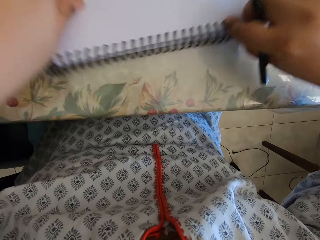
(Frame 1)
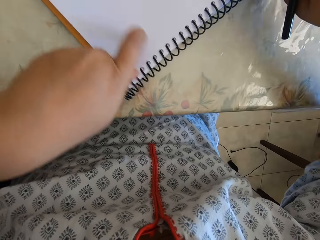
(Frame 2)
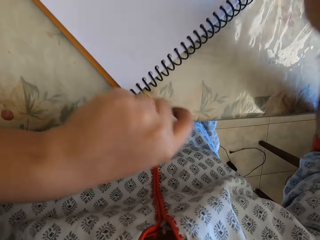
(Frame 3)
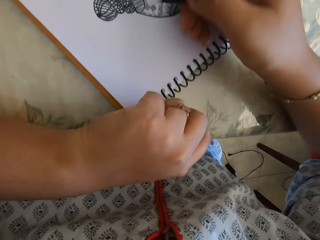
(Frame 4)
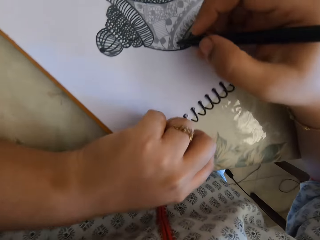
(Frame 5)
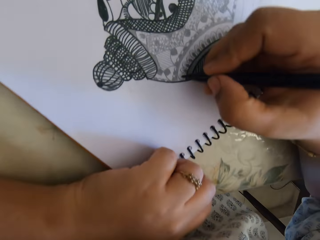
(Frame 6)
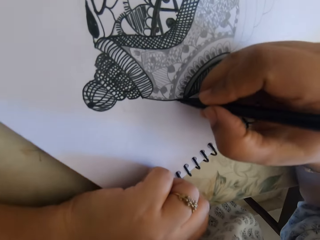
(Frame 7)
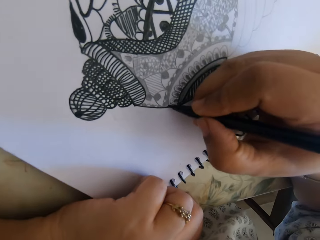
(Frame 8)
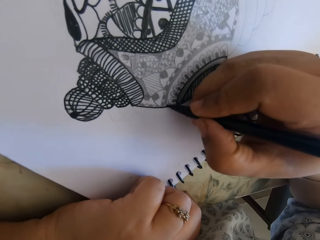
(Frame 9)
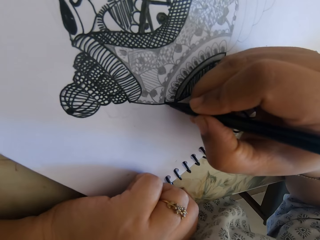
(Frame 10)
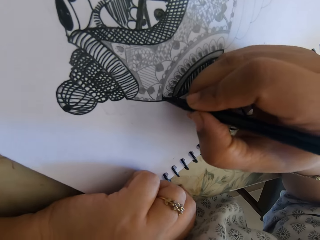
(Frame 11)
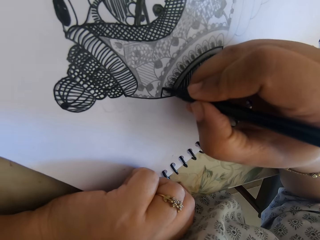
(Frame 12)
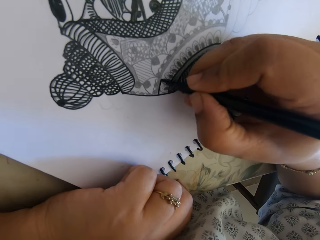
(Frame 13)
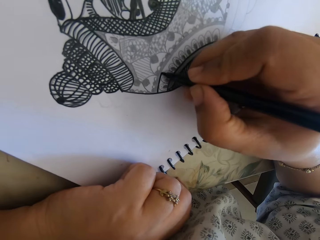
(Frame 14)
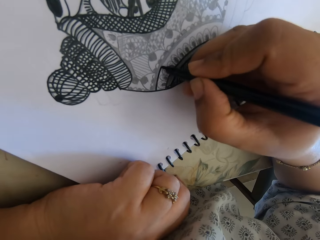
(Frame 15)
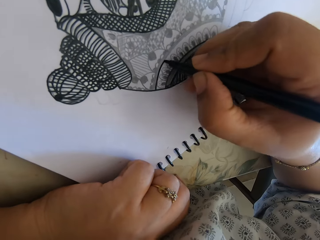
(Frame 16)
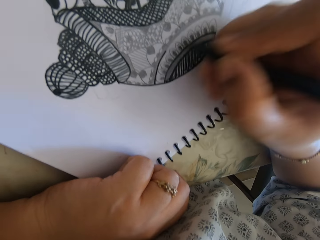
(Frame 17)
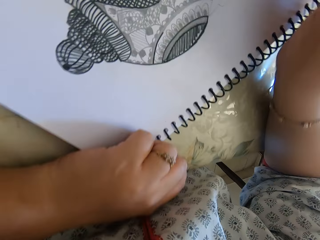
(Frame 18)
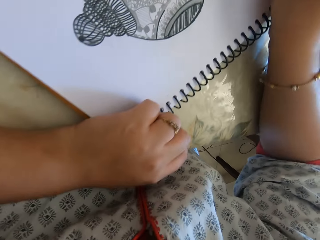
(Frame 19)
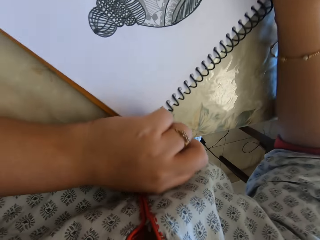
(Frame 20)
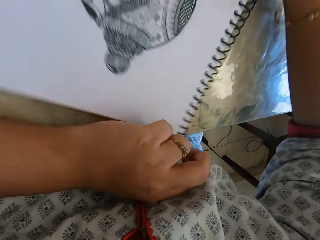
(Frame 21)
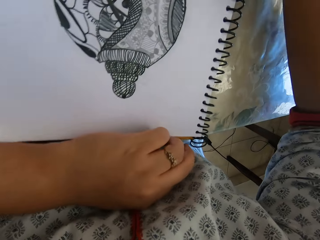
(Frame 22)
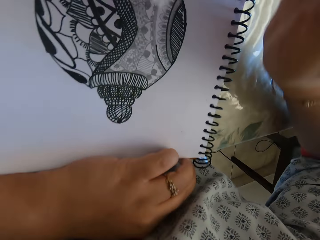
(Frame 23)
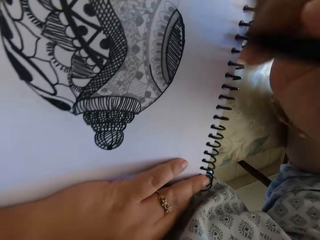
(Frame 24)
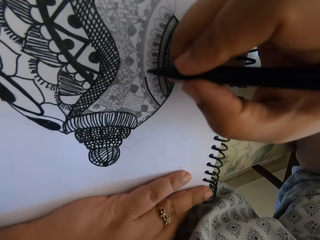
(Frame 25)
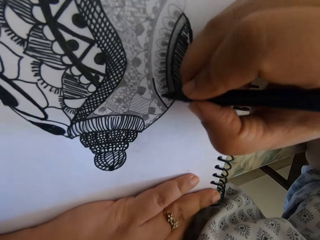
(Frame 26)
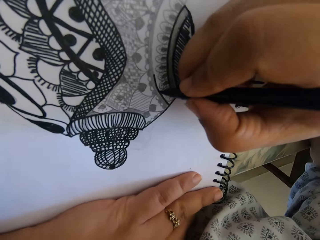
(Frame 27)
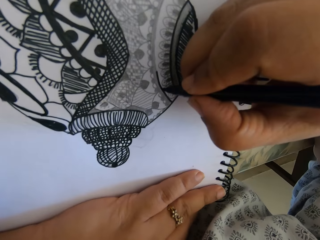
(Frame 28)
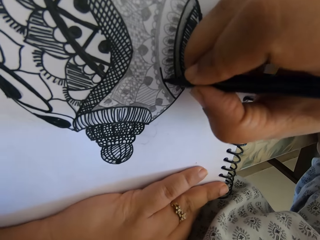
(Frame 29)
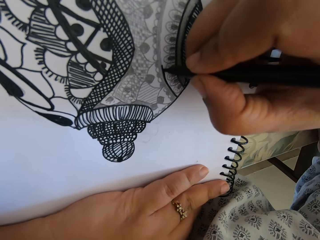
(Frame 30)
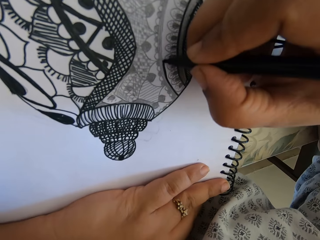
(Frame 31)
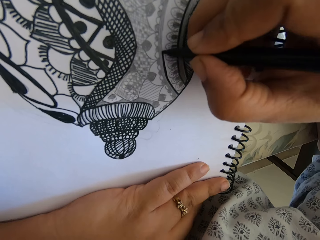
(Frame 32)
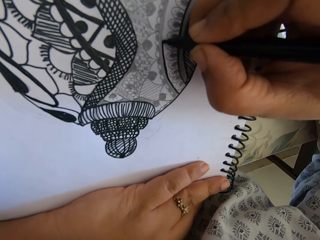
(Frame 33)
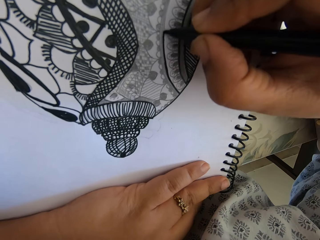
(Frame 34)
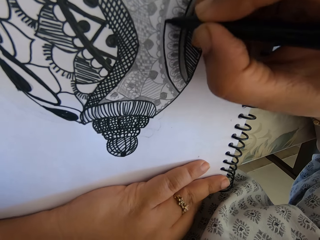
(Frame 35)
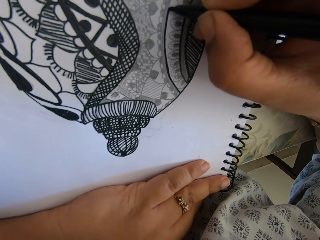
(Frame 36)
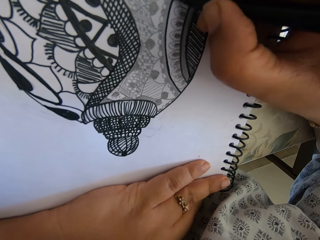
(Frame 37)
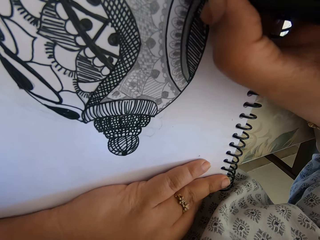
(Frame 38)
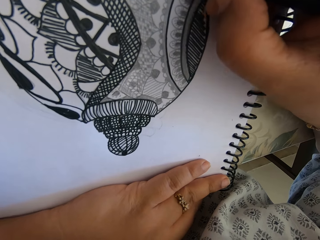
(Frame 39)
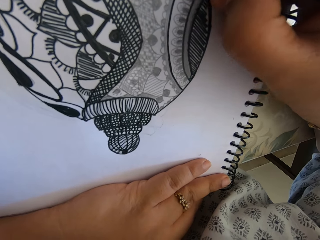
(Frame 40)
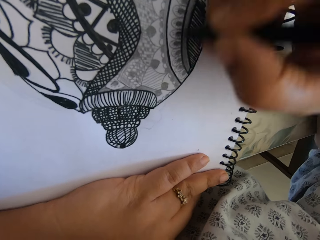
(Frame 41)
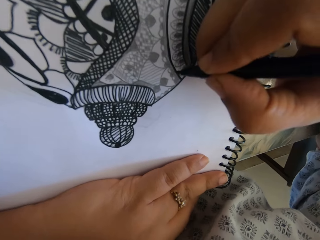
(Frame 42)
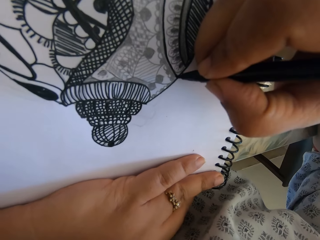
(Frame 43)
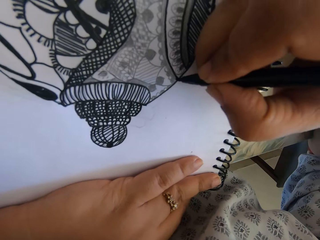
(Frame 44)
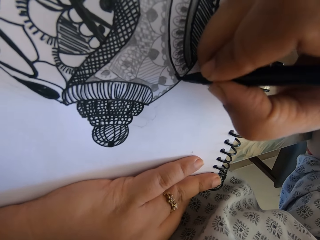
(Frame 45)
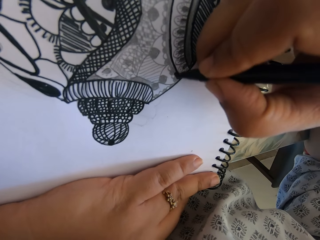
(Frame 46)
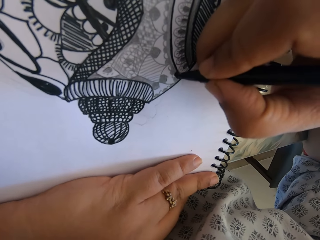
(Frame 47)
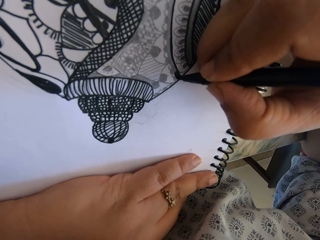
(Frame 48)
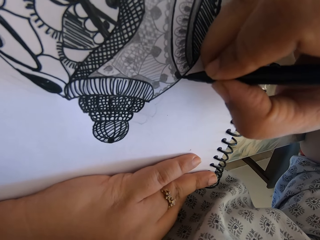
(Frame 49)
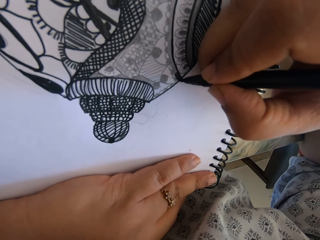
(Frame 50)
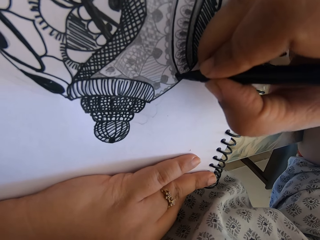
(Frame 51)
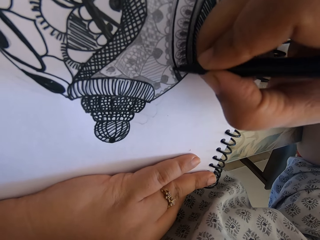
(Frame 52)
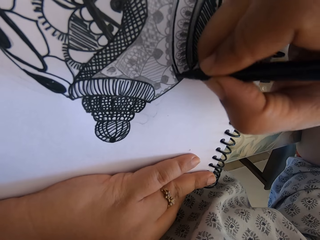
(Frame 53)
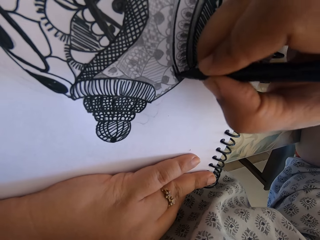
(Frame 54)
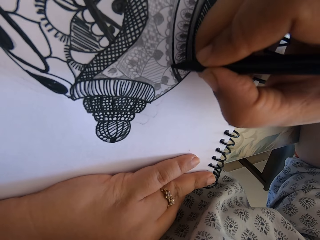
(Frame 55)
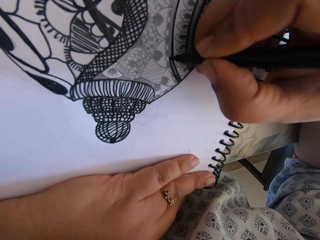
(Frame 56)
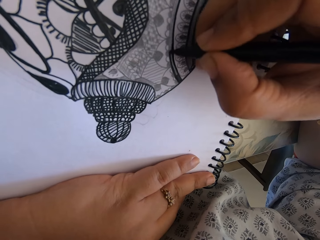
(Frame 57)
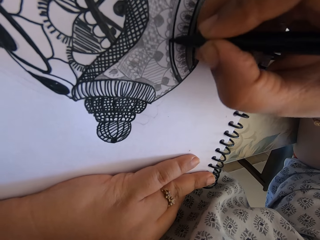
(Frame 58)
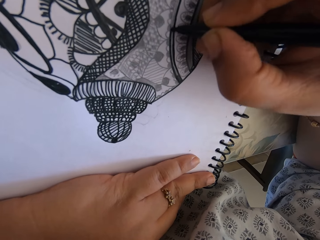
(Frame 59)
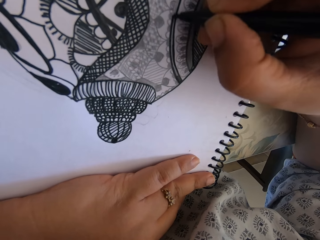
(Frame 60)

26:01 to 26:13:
The camera wearer draws. They turn the book. They draw.

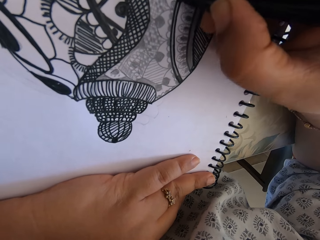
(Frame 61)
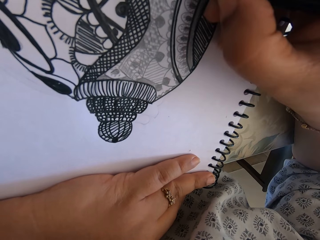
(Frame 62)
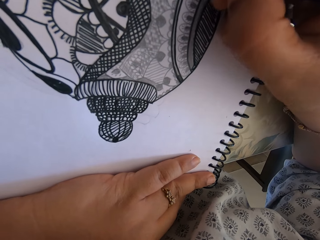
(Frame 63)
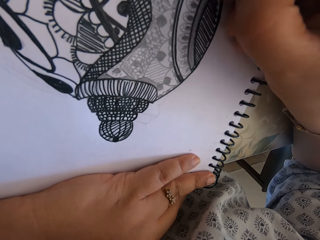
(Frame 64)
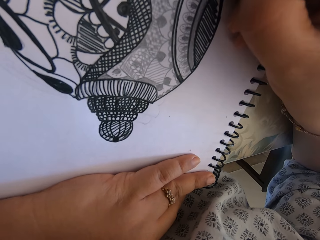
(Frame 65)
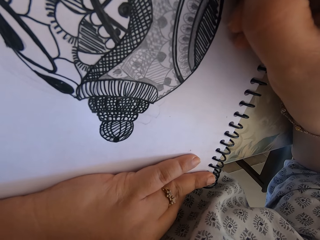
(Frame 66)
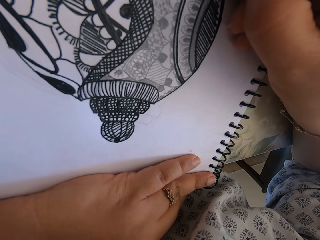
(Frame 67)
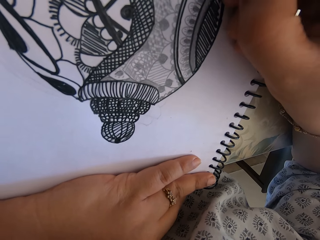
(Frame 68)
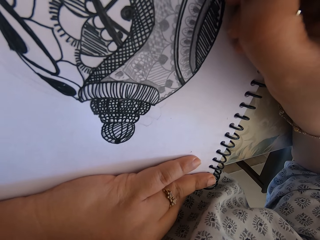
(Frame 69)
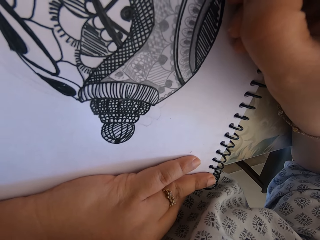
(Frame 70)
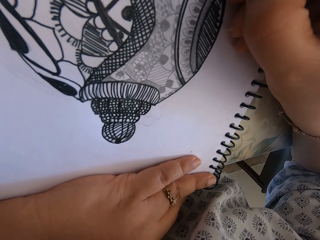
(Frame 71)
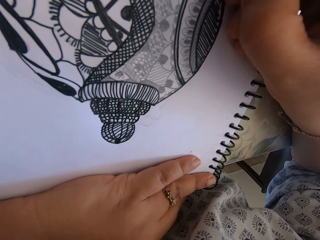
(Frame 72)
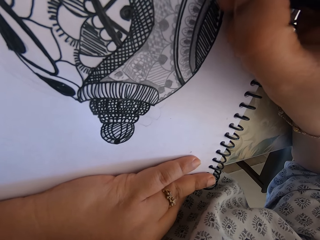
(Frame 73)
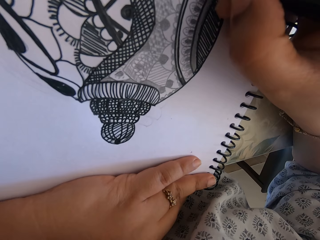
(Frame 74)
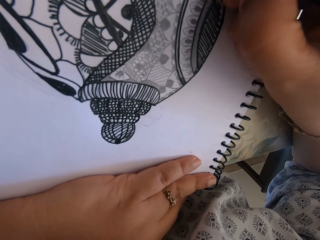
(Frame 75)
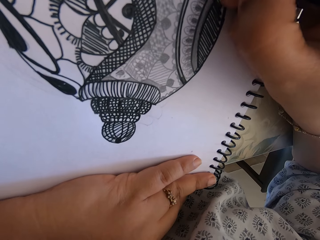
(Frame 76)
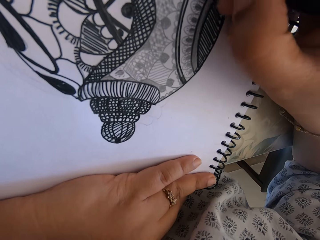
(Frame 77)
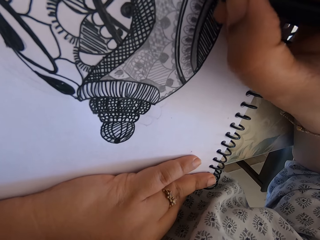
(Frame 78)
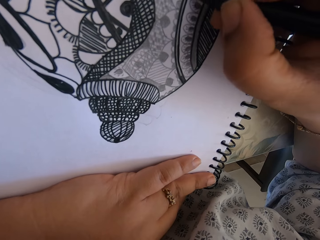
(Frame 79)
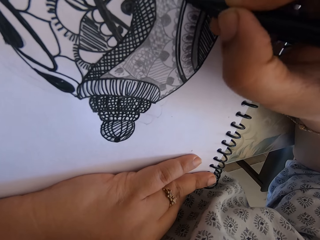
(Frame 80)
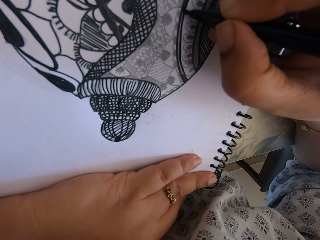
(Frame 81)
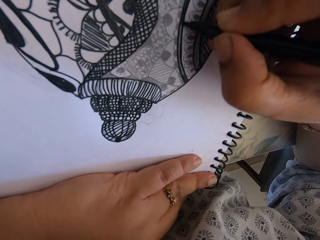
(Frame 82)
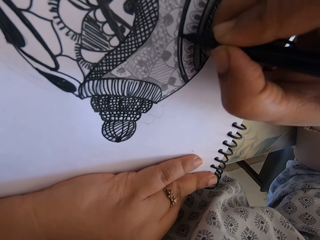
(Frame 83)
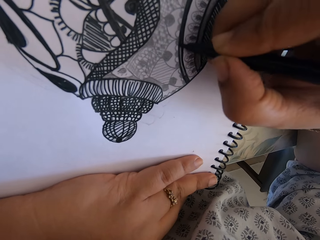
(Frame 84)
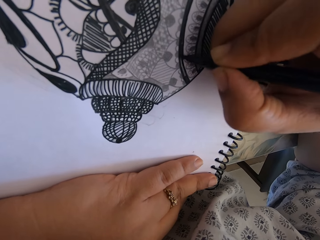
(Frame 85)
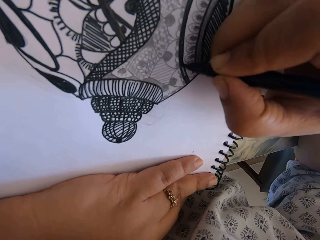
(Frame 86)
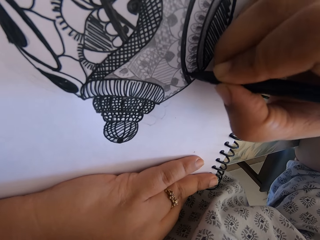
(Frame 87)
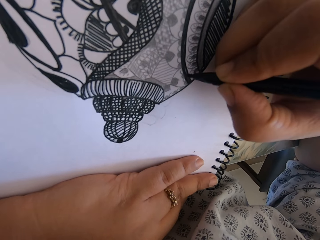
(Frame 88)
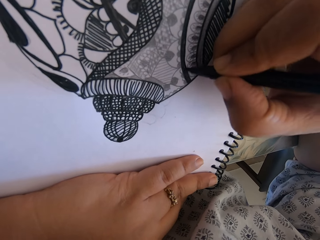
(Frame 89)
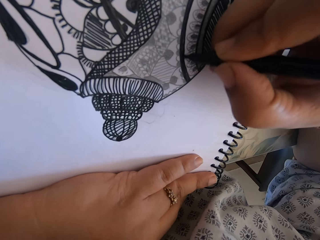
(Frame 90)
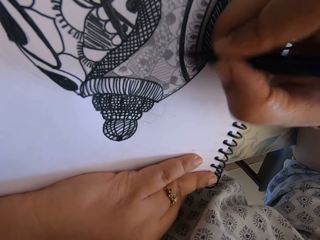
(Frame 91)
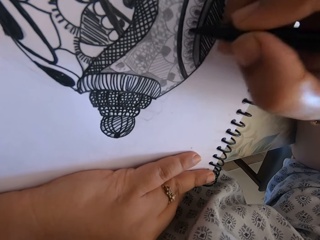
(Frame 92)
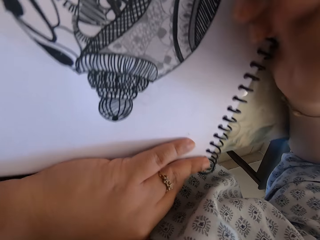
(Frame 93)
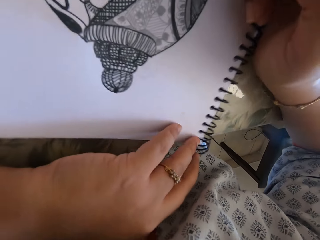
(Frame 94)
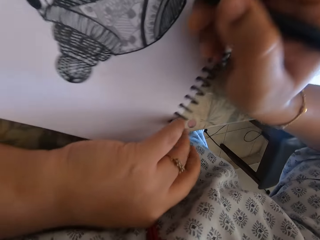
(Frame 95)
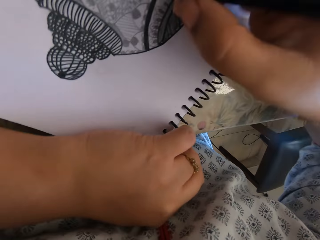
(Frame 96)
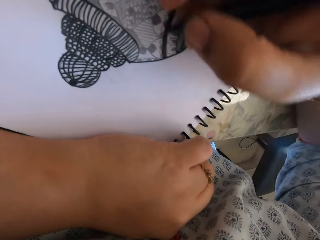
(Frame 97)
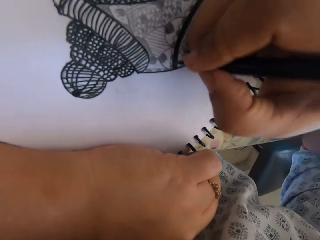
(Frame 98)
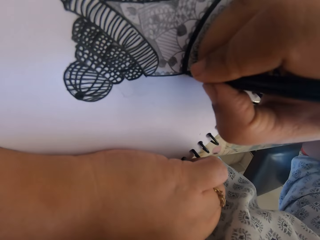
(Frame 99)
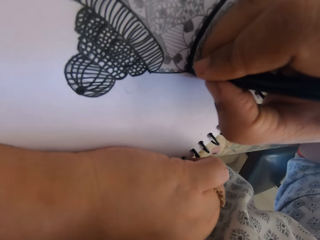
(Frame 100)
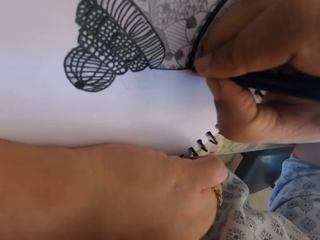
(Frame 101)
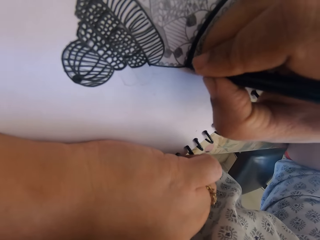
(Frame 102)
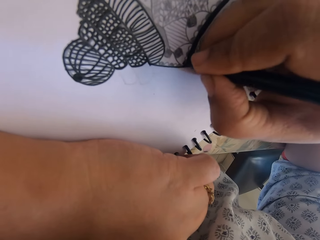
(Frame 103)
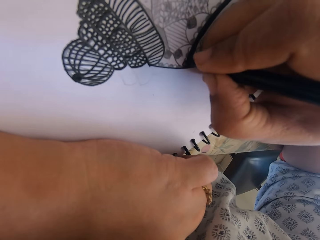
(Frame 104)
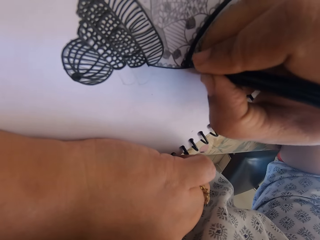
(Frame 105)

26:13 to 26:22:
The camera wearer turns the book.
